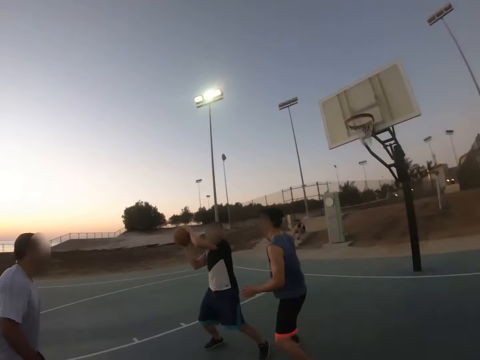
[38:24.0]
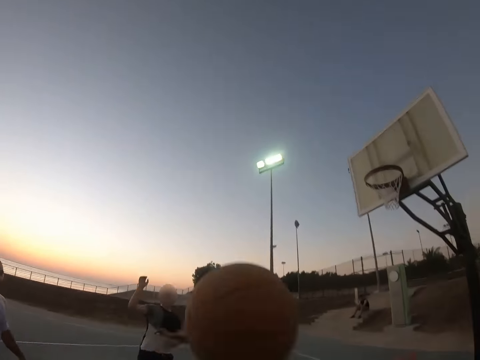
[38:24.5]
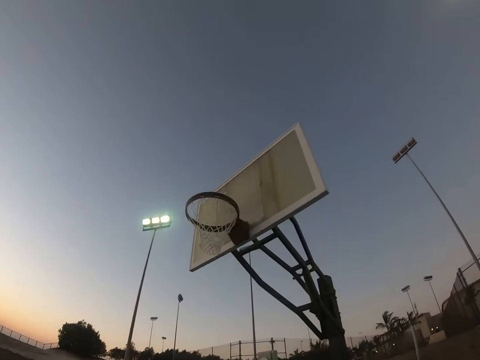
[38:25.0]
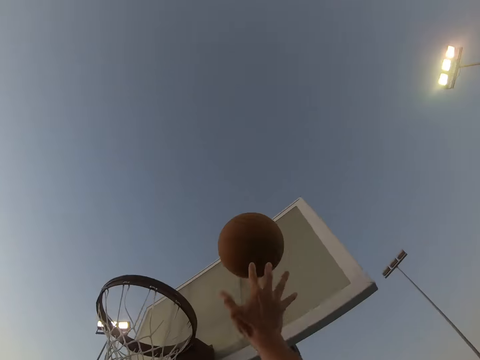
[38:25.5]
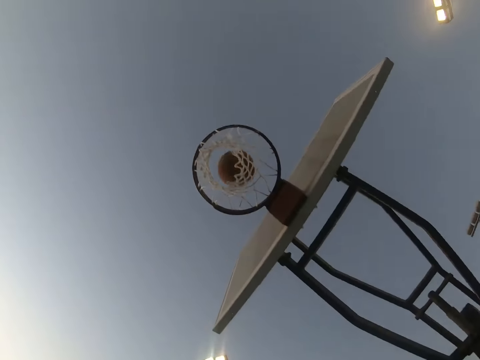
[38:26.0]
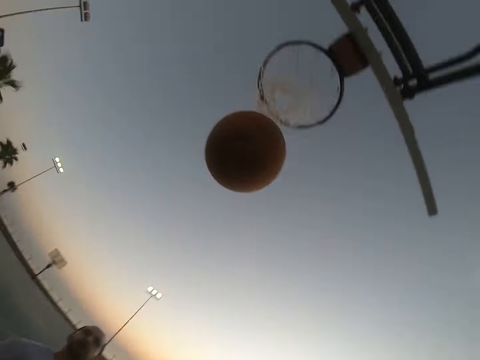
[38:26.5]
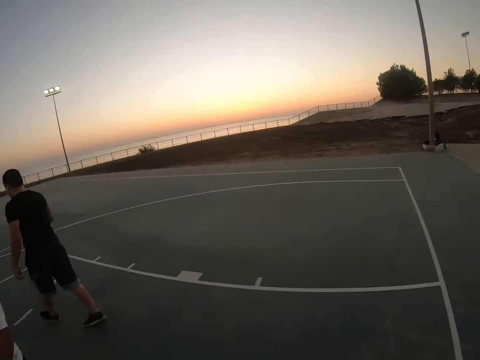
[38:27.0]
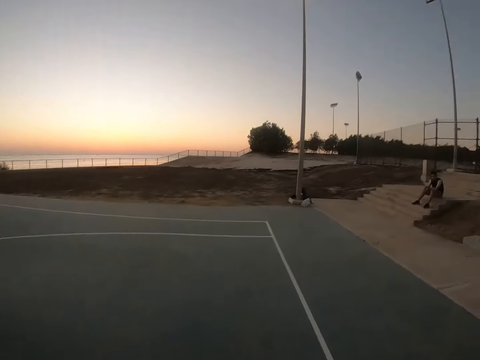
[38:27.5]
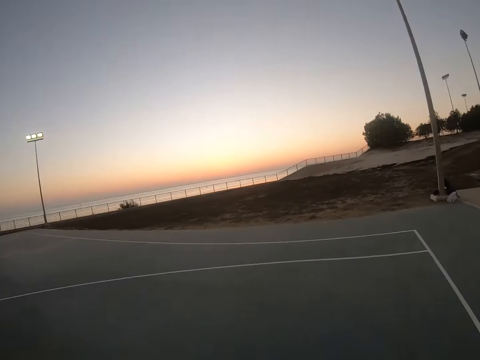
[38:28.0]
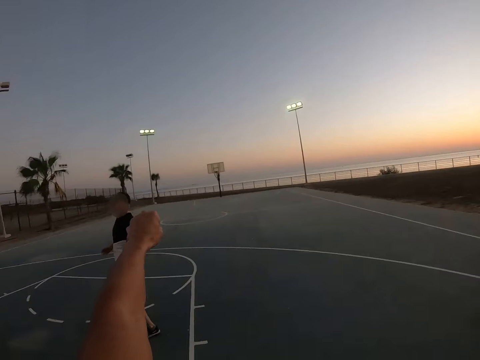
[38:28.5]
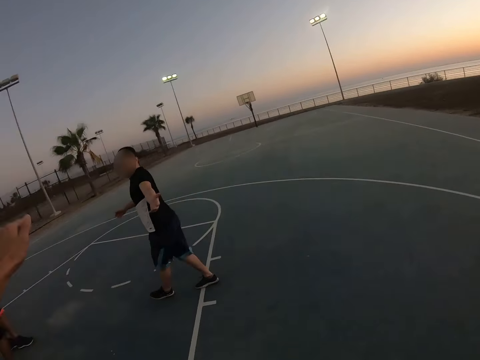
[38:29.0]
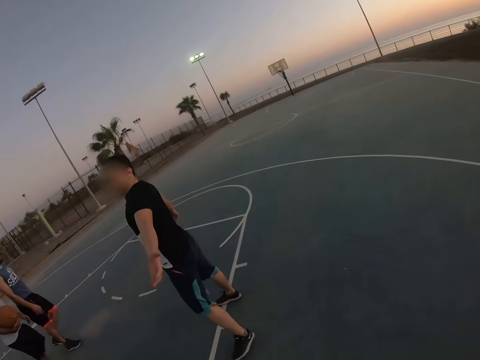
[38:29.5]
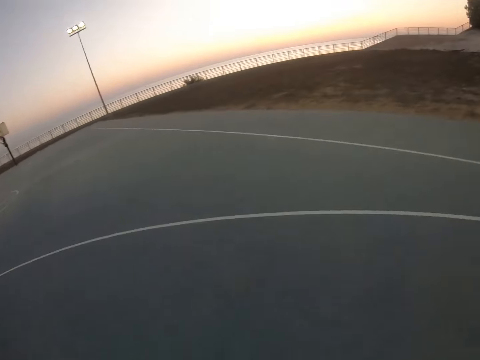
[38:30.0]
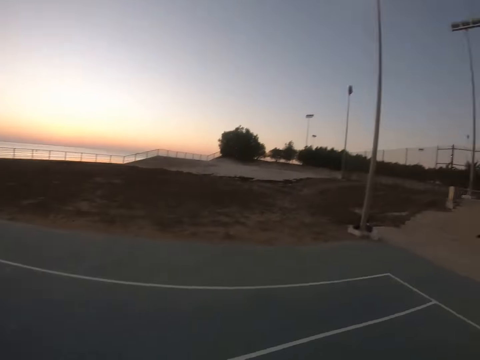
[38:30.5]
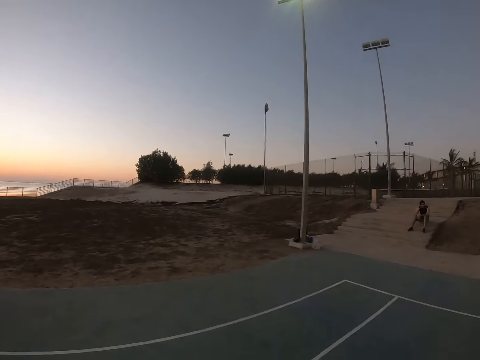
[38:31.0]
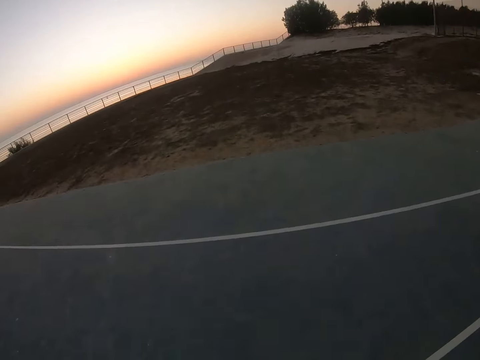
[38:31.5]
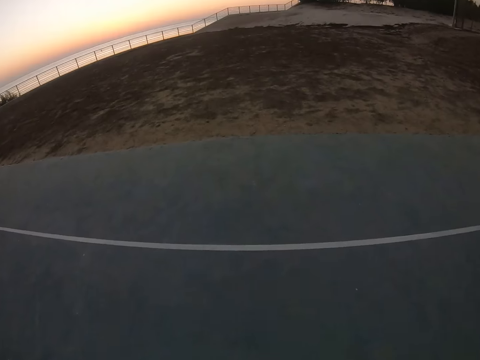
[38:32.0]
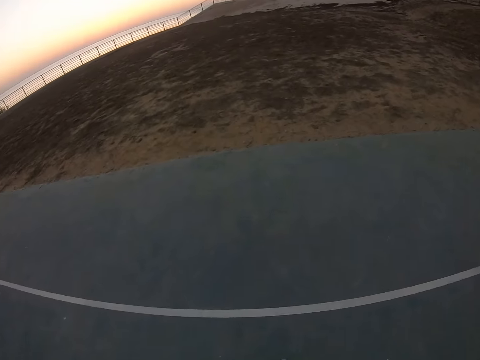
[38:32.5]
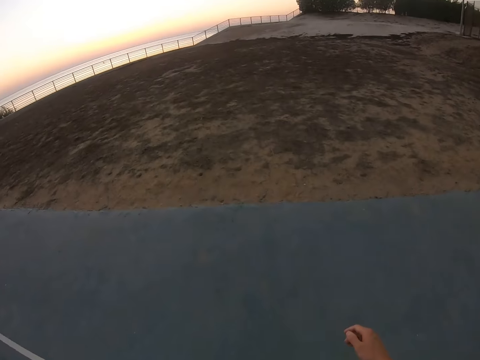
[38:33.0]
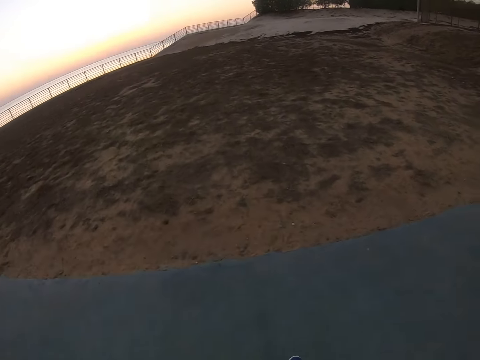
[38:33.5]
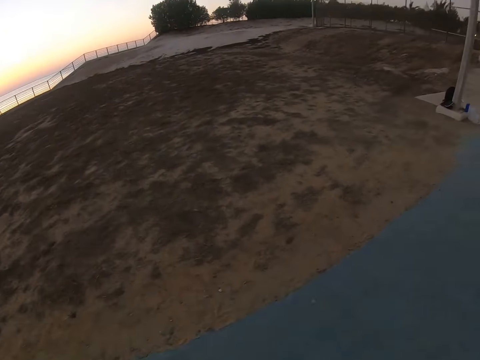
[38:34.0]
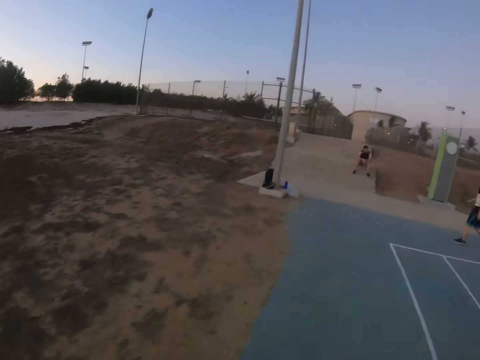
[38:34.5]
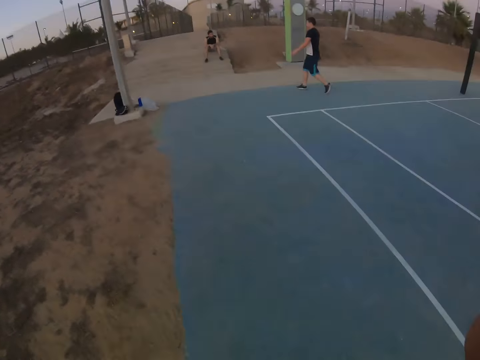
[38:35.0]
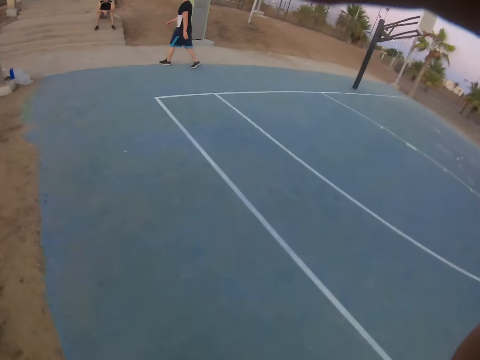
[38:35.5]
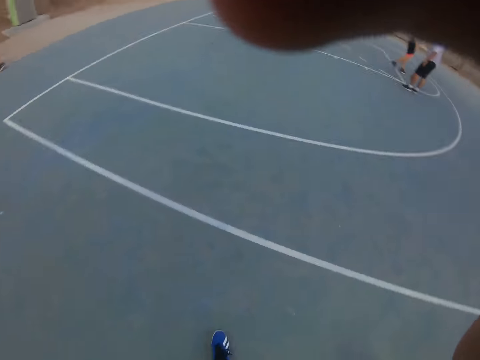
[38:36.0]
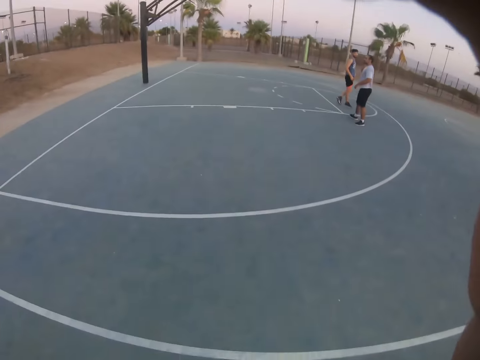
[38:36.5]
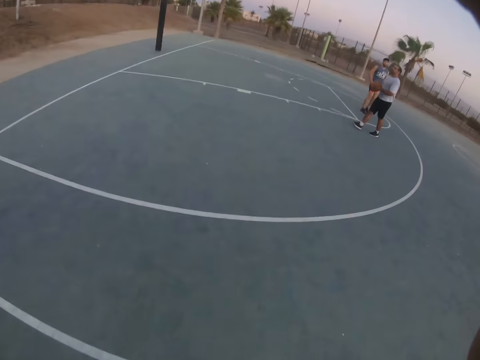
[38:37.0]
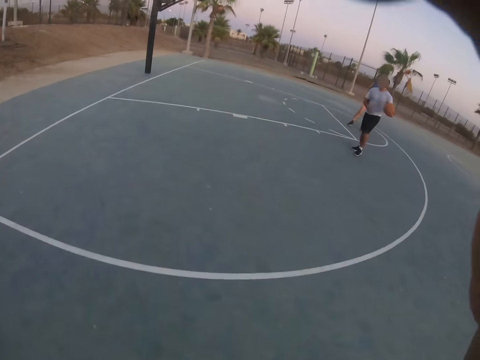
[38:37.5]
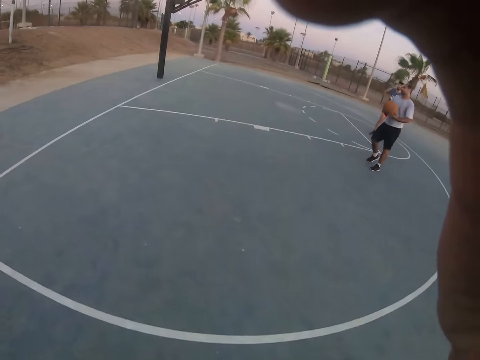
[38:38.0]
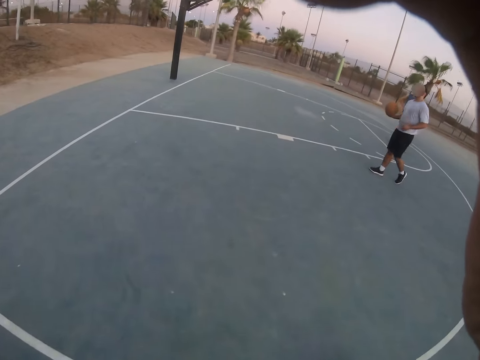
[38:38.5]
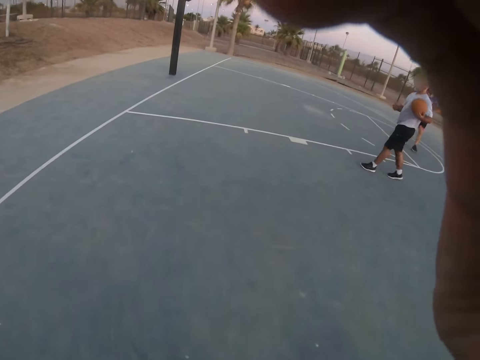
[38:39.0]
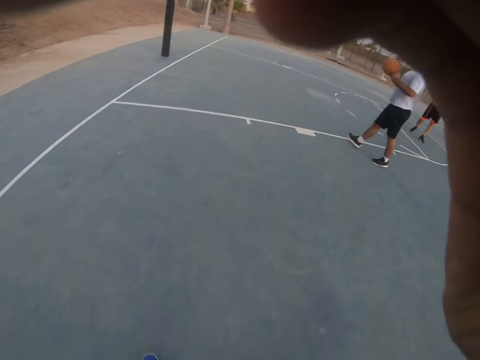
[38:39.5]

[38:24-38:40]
A man throws the ball. The camera wearer throws the ball. He walks around. He lifts up his hand.

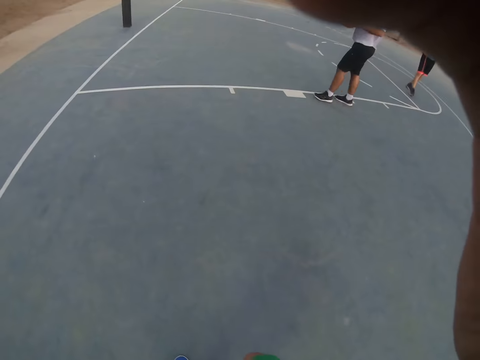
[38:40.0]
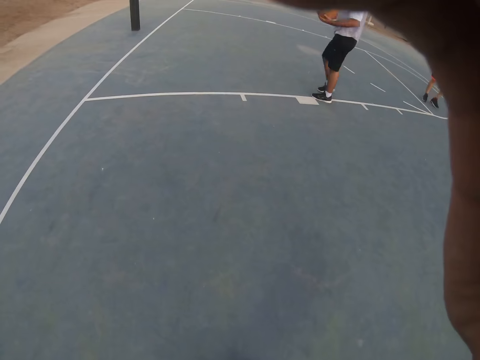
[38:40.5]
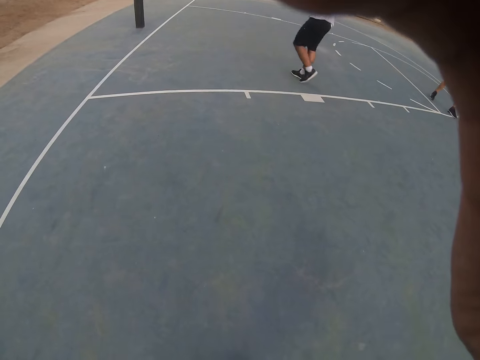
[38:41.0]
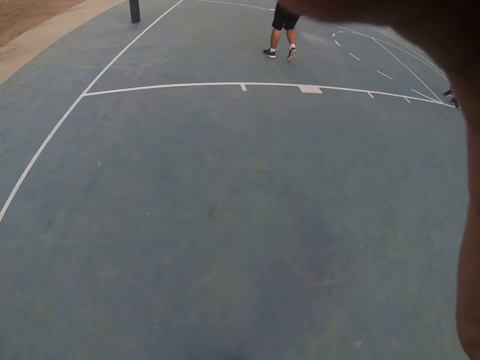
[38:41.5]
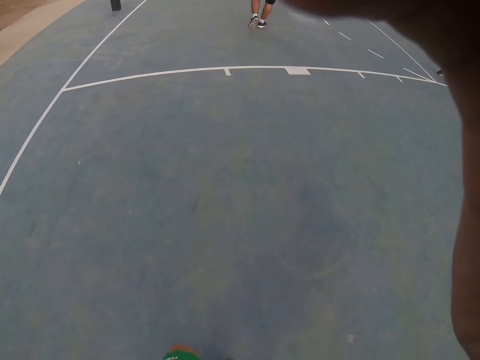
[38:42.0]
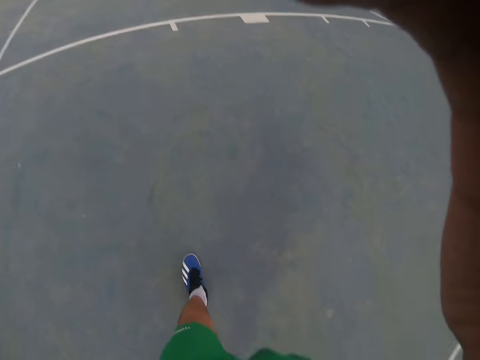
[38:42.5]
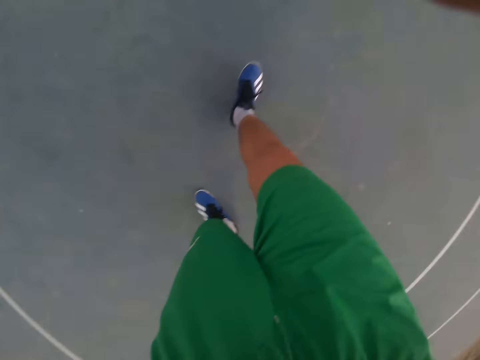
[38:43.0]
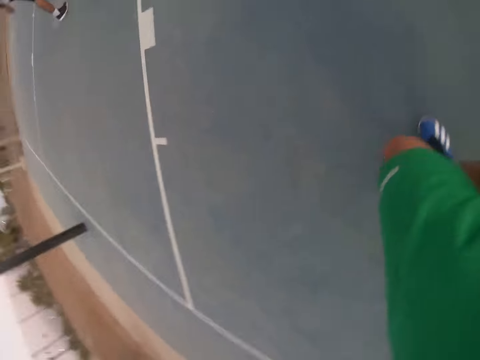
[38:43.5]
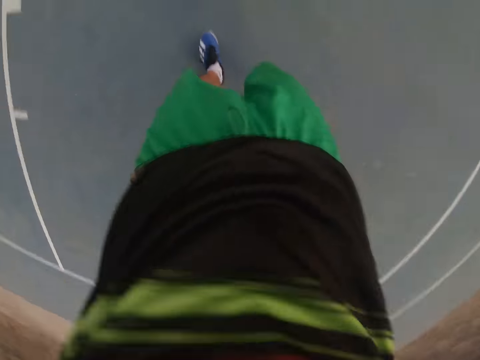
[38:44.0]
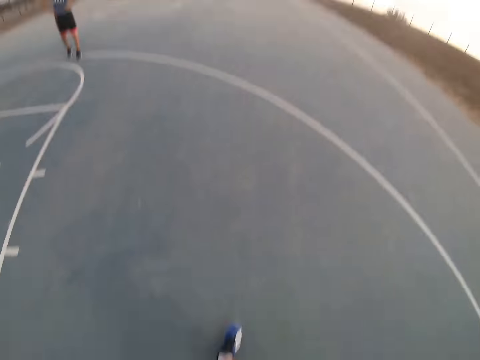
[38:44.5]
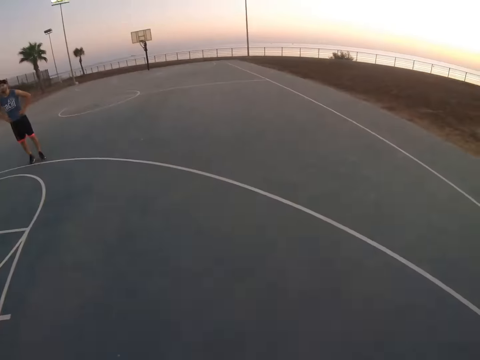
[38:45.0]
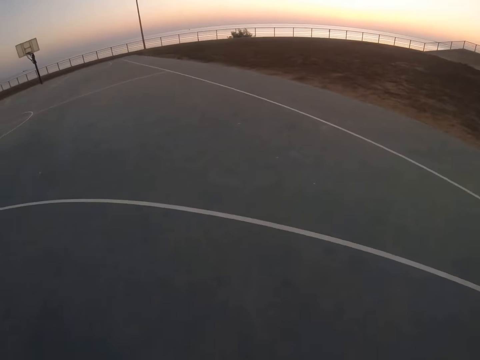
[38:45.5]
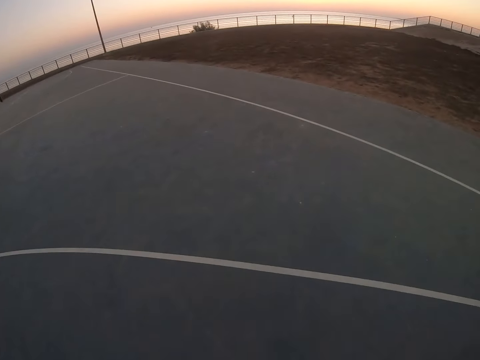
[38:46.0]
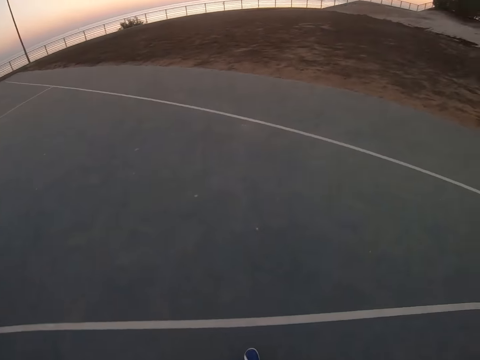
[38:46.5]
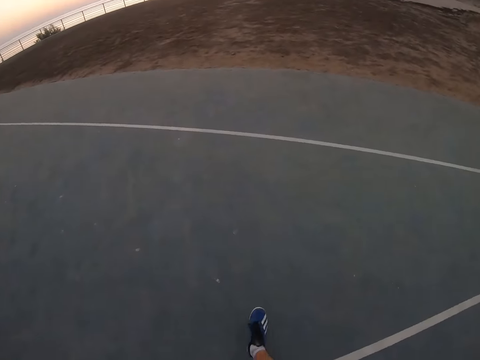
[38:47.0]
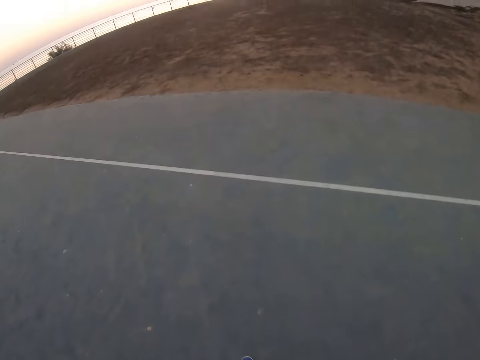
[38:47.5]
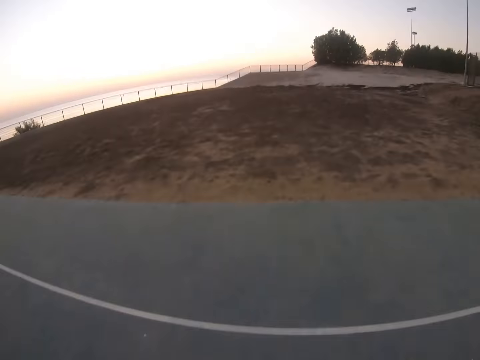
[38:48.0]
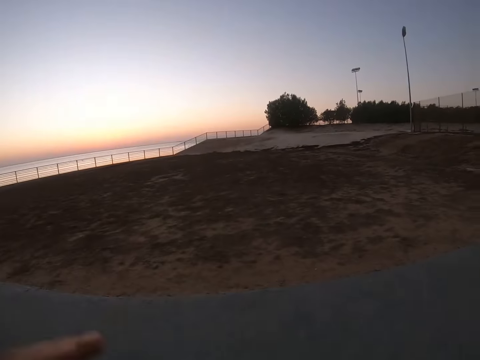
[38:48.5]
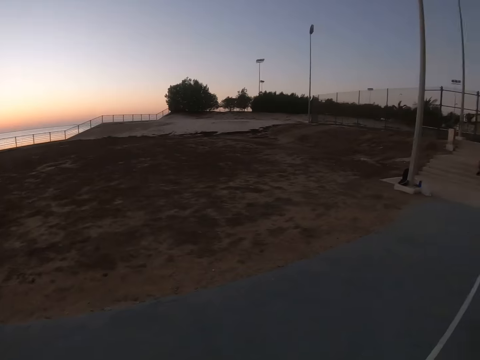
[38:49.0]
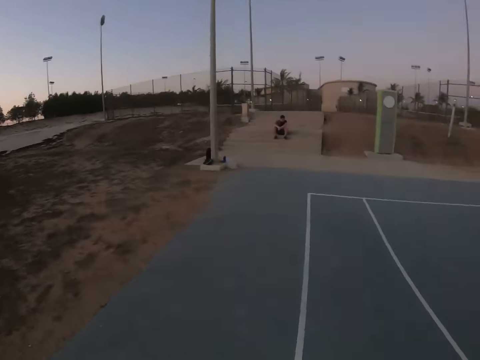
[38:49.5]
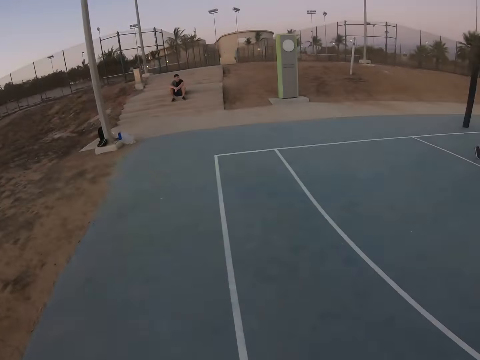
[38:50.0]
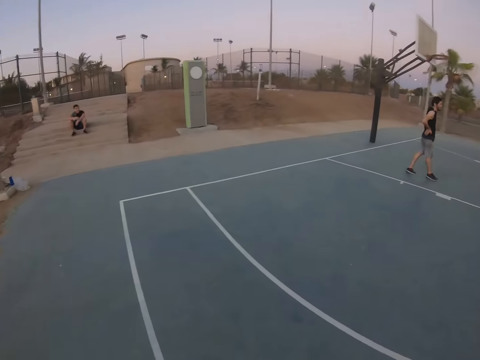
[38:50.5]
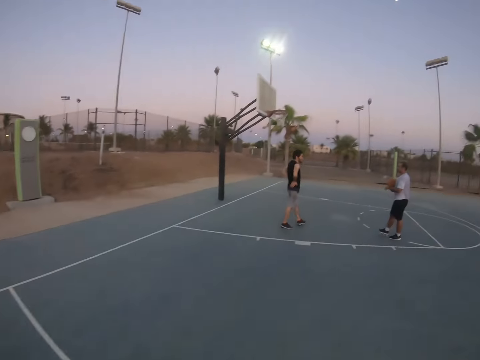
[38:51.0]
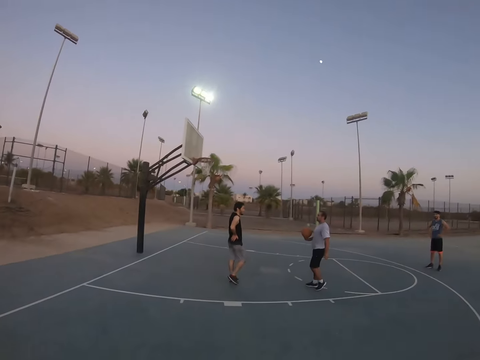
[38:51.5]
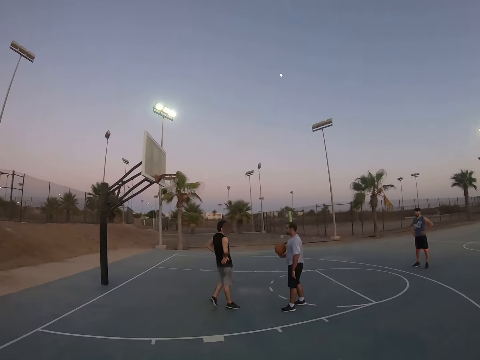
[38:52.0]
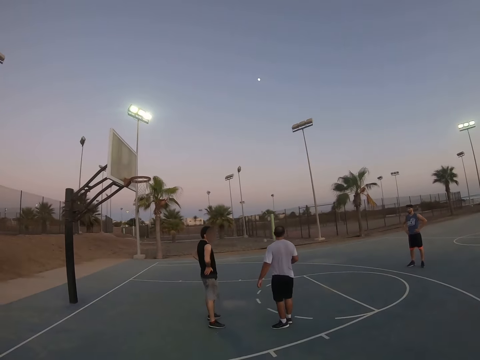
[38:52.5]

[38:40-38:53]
The camera wearer looks around. They walk around.
